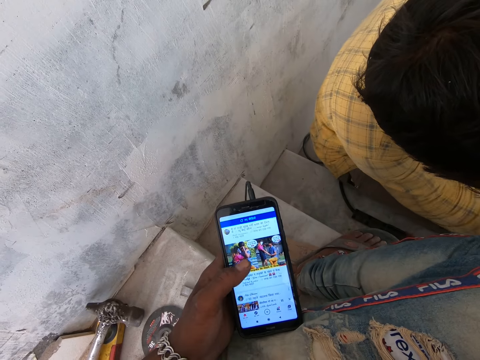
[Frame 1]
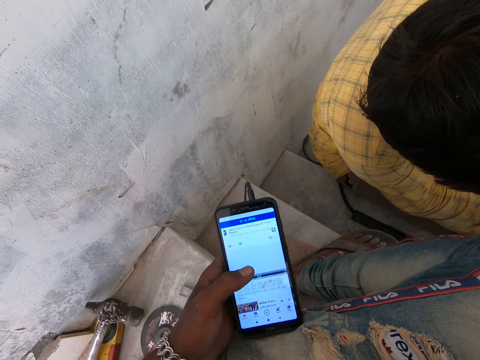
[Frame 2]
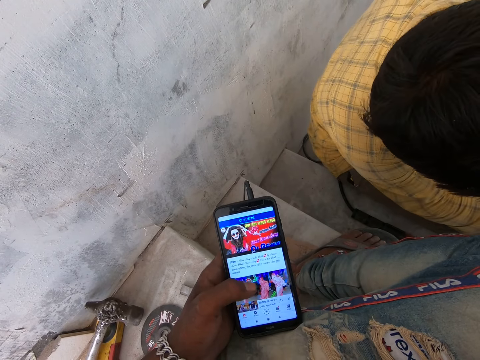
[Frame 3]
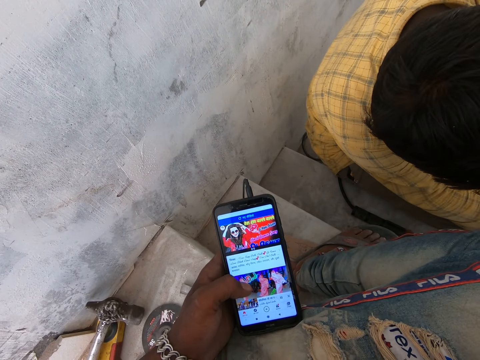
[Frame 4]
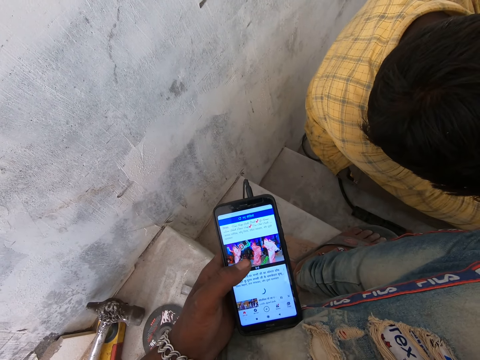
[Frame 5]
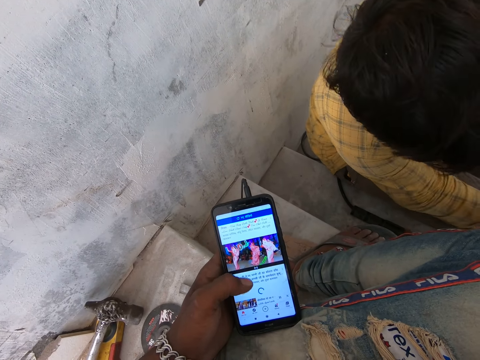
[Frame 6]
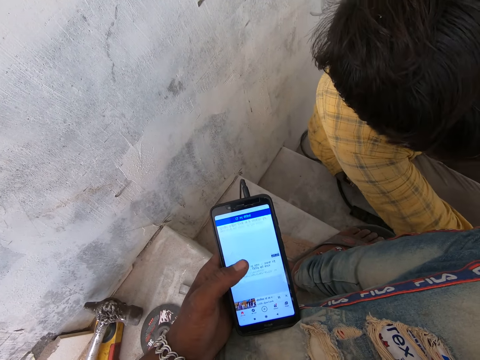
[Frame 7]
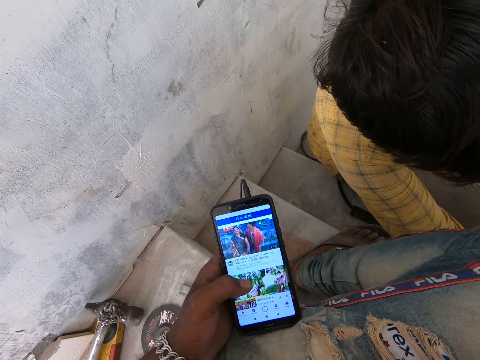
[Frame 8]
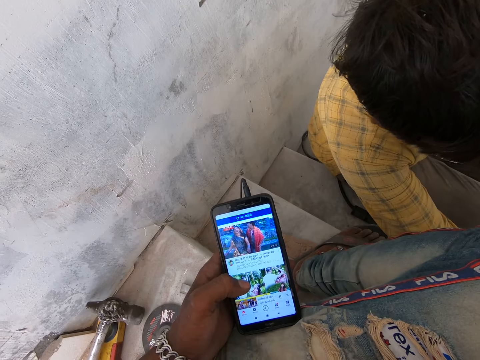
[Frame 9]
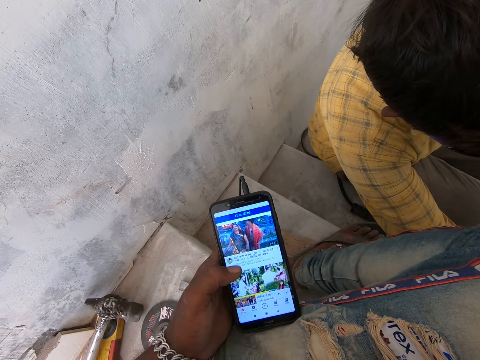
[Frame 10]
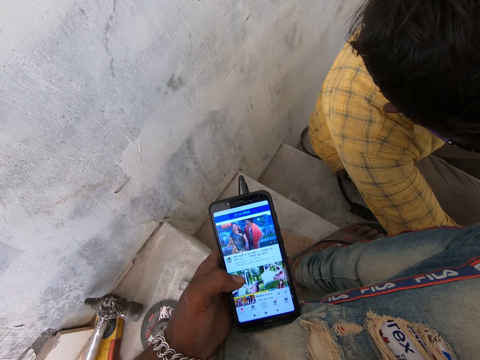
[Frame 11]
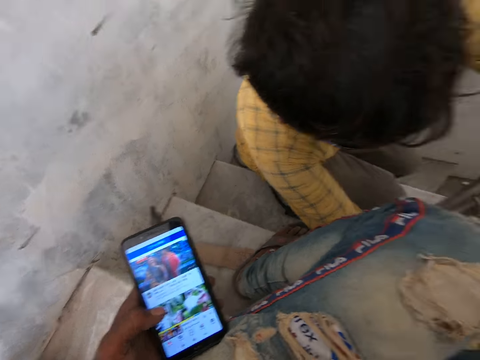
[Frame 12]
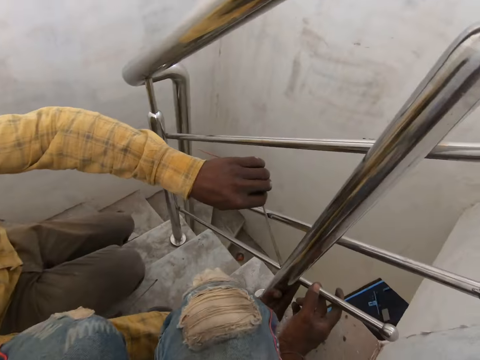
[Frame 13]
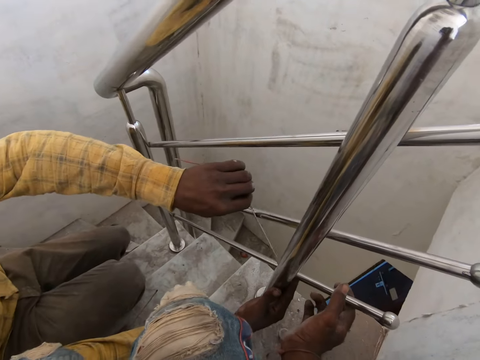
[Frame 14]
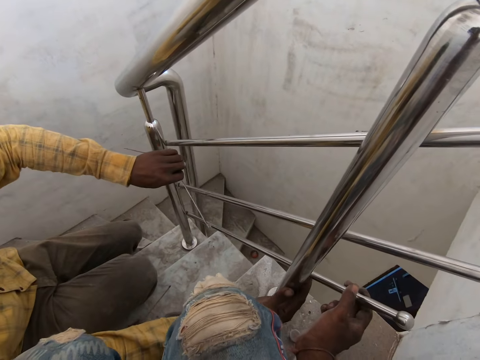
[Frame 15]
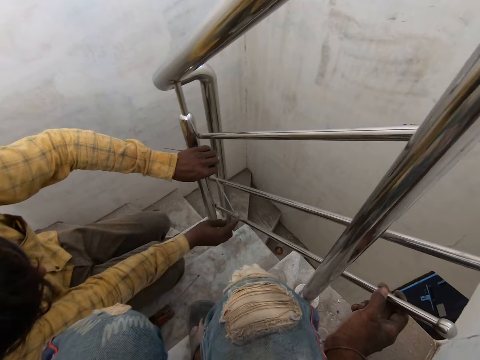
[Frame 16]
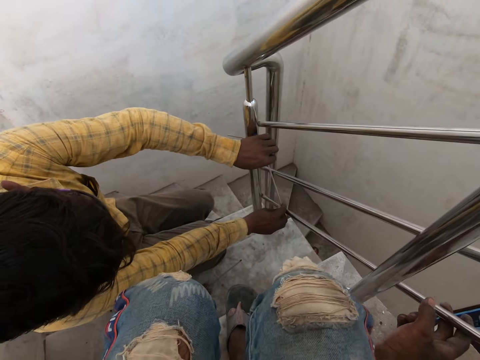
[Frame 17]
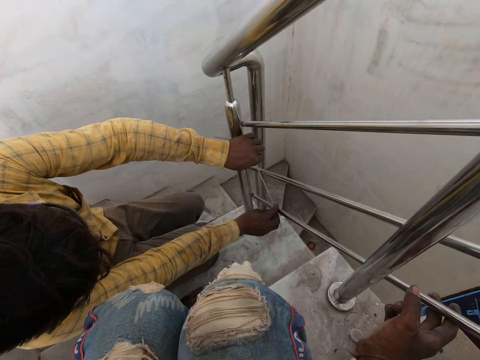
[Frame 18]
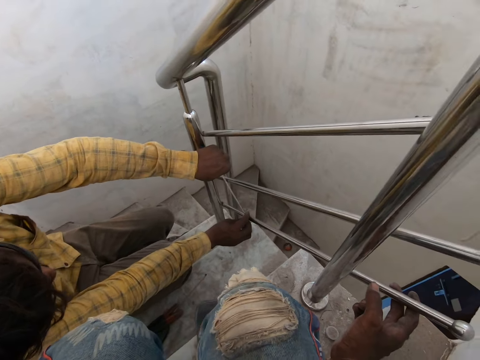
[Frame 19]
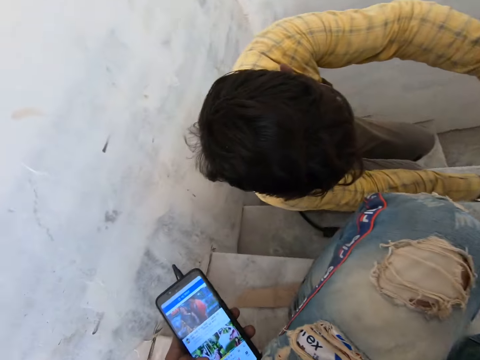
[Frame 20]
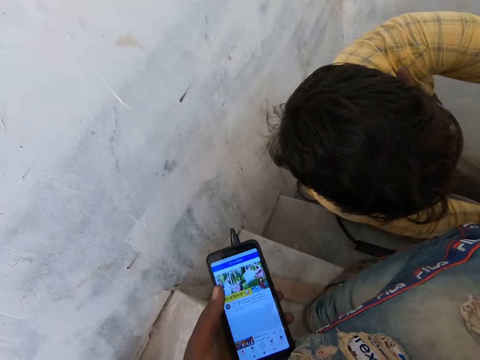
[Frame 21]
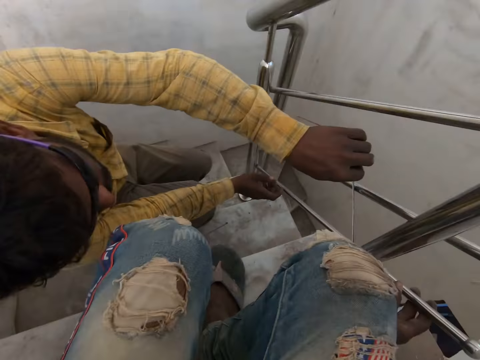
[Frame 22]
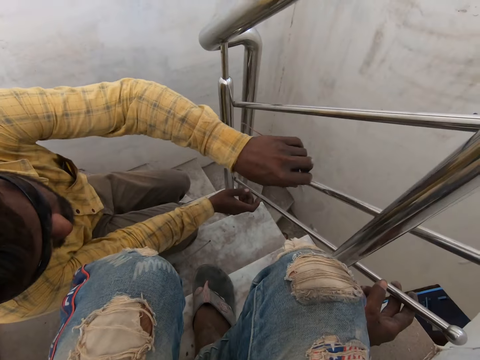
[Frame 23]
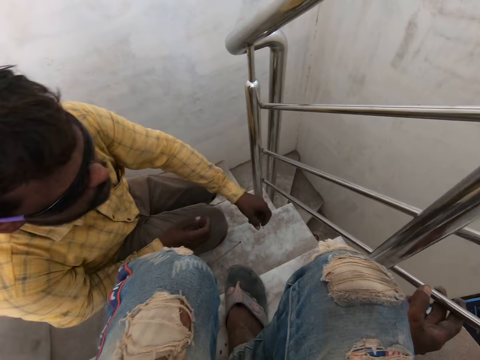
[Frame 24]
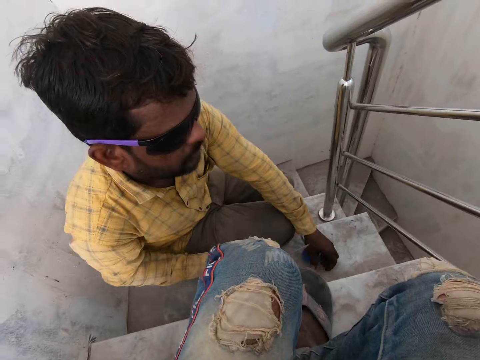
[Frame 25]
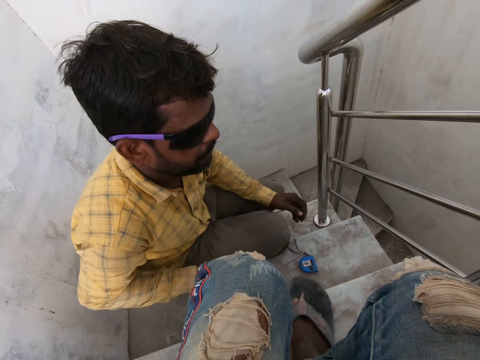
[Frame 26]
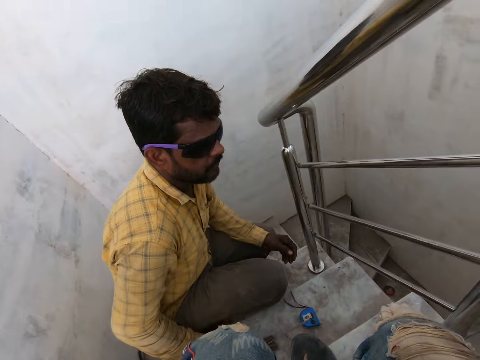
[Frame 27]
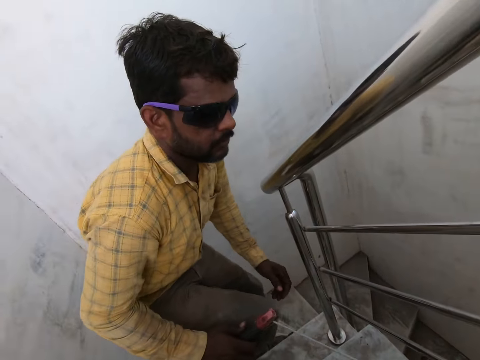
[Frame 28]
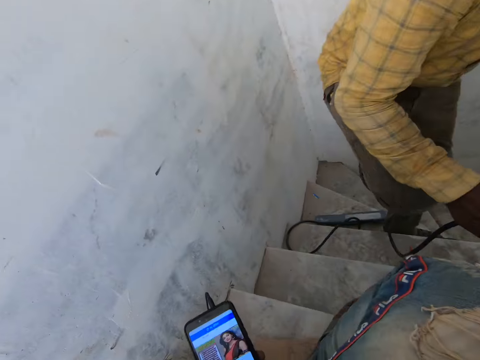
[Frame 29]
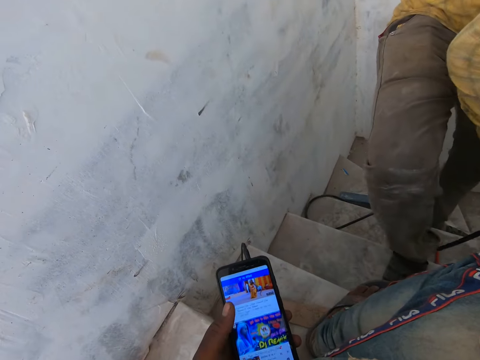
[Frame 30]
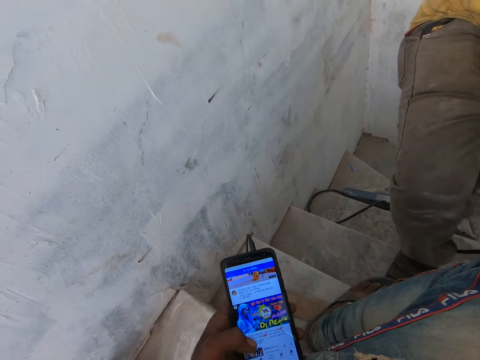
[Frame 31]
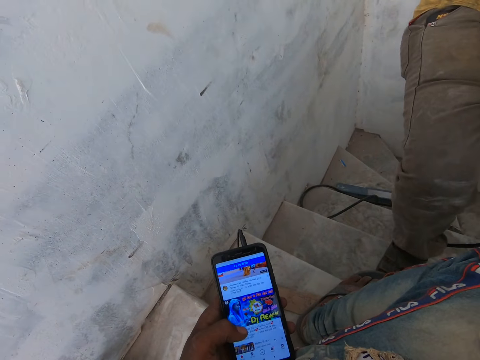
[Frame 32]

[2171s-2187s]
The camera wearer swipes the phone with the left thumb. He looks at the phone. He swipes the phone with the left thumb. He swipes the phone again. He holds a staircase rail with his right hand. A man measures the staircase rail with a measuring tape in both hands. The camera wearer operates the phone. The man drops the measuring tape on the staircase with his left hand. He picks up the electrode holder of a welding machine from the staircase with his right hand. He adjusts posture.

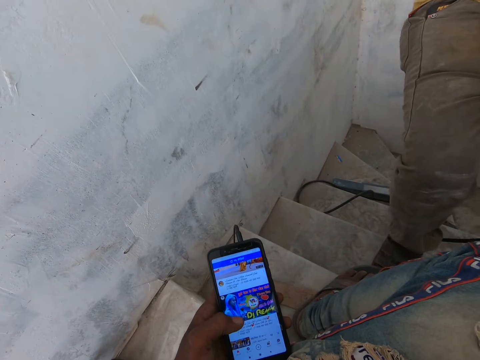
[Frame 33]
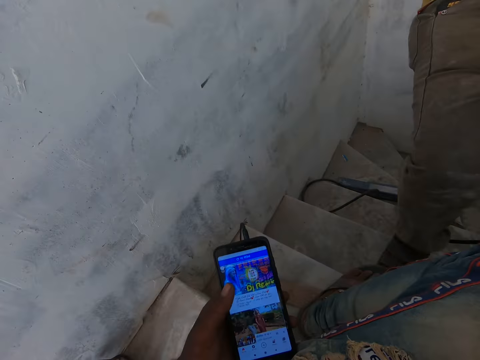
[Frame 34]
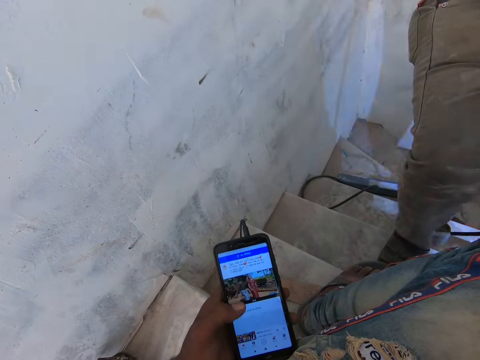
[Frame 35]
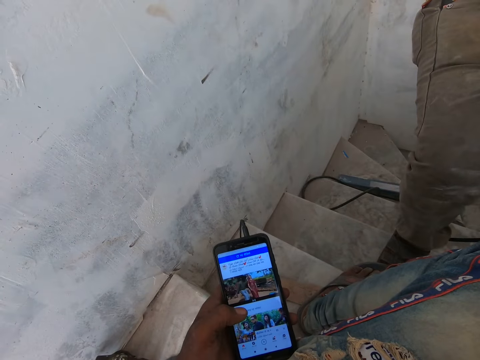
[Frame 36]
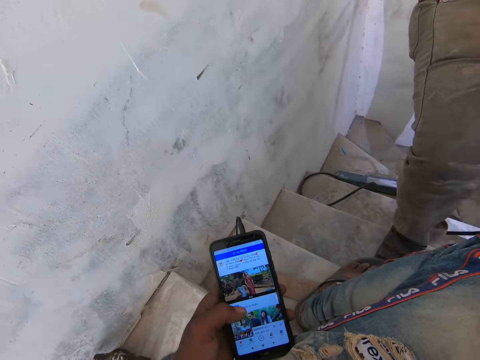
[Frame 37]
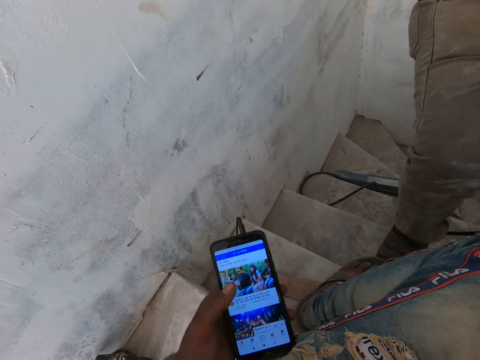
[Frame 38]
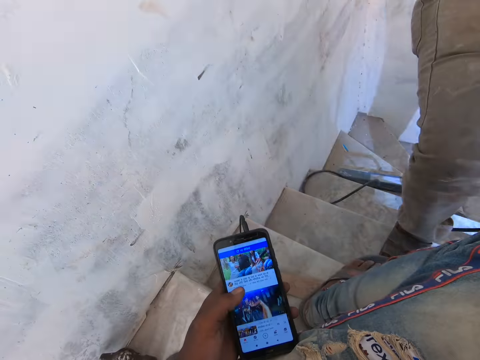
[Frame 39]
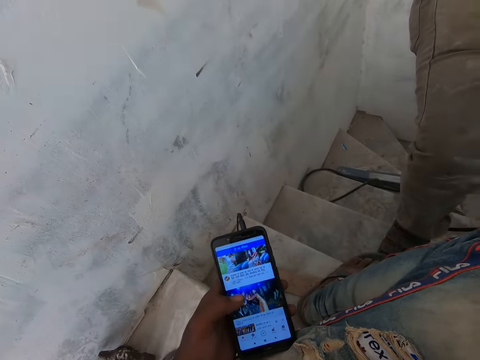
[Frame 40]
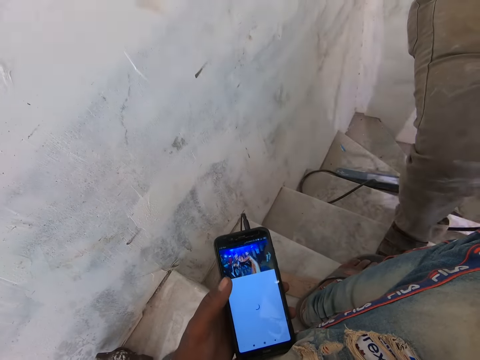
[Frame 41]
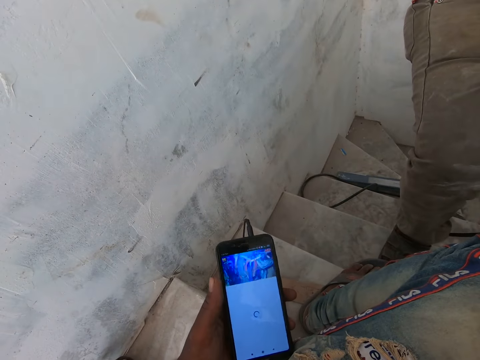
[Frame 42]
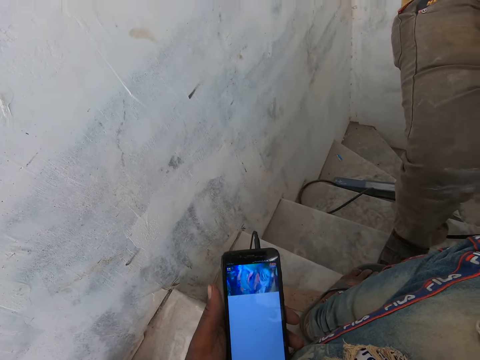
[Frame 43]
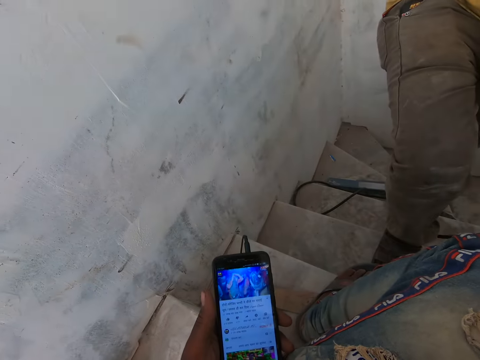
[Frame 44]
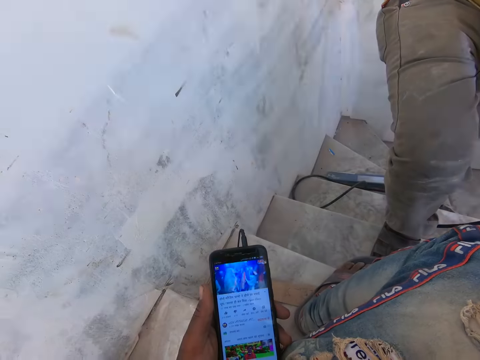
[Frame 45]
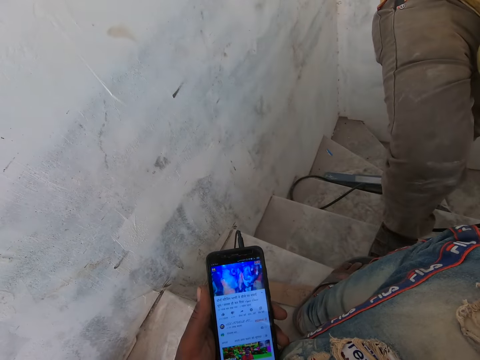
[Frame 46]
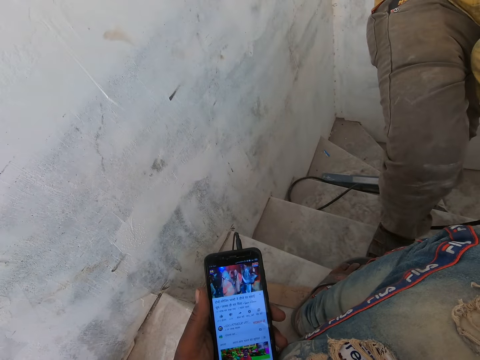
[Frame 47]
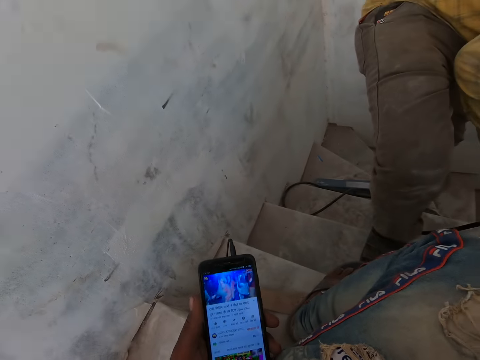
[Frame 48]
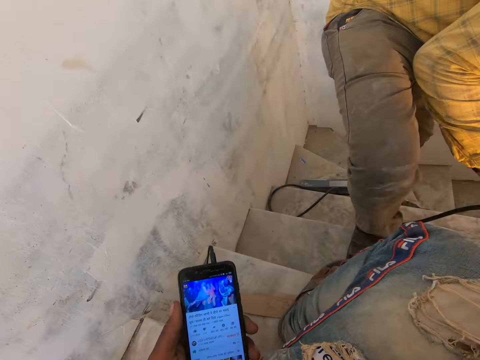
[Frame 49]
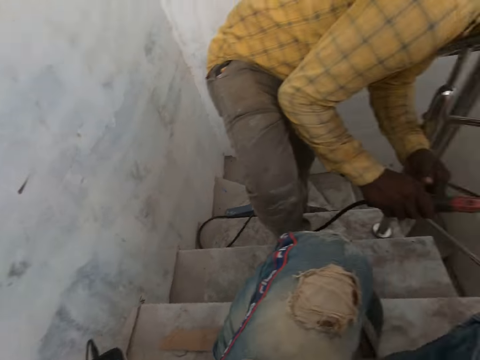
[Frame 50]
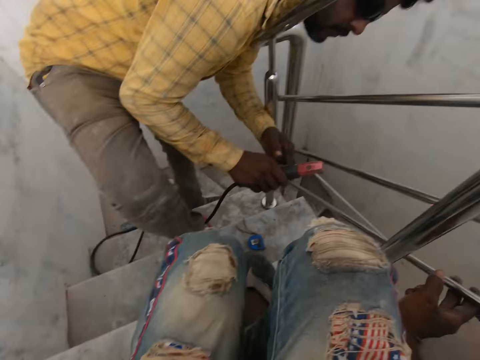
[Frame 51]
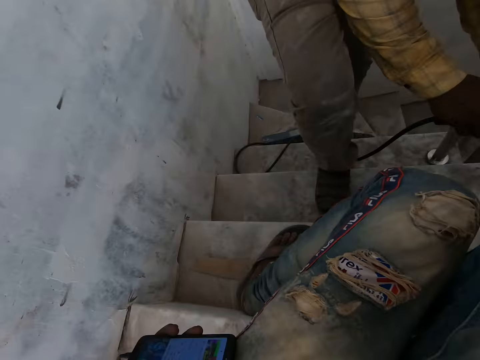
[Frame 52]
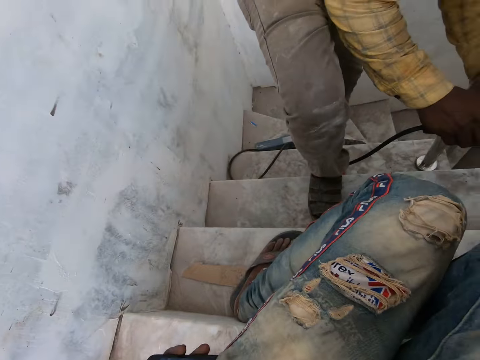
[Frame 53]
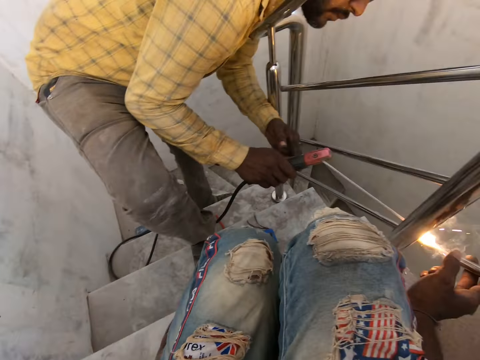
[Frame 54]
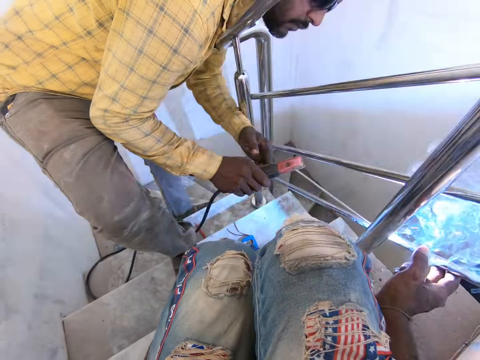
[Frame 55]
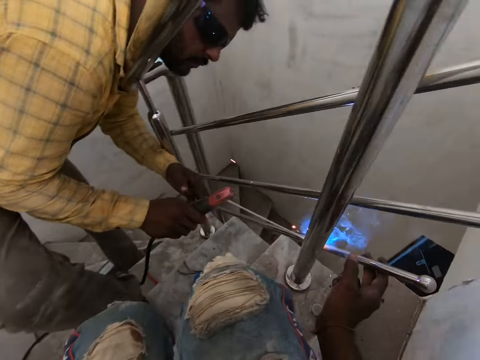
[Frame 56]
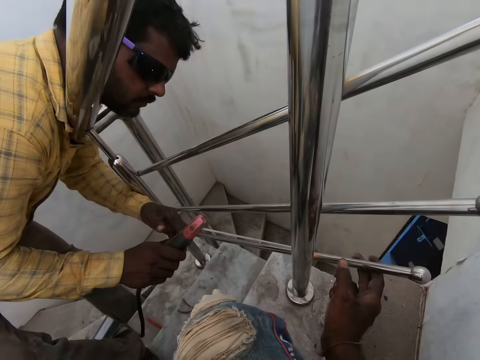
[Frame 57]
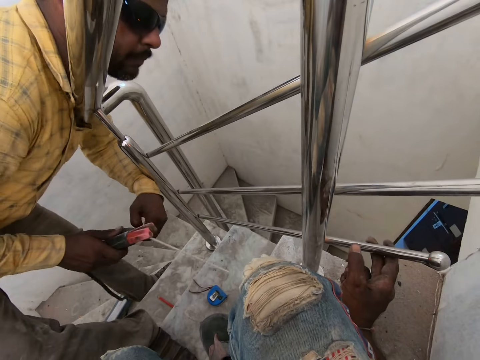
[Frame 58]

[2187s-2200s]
The man welds the staircase rail with the soldering iron in his right hand. The camera wearer supports a railing bar with a hand. He drops the phone in his pocket with his left hand.
